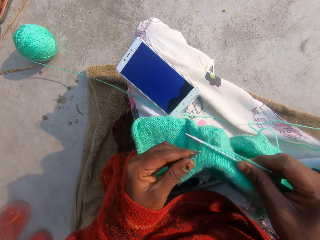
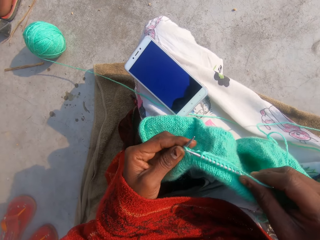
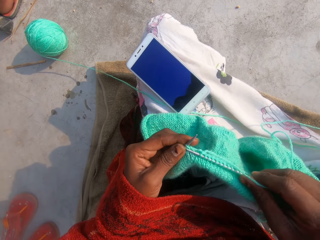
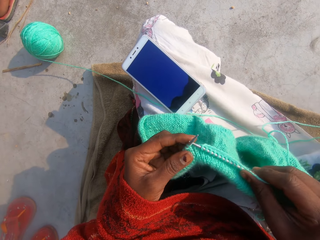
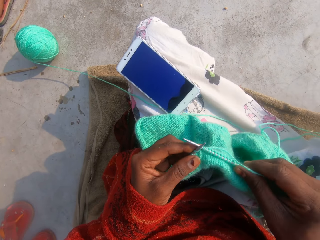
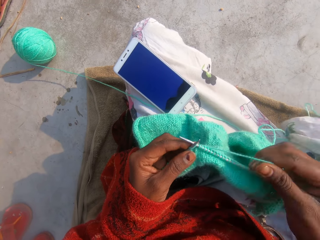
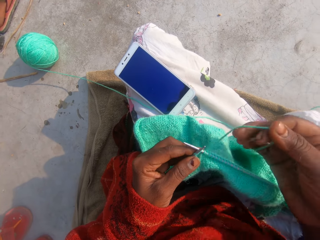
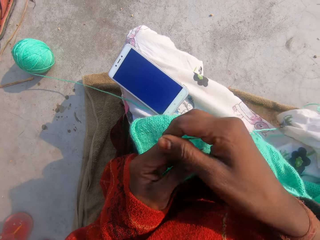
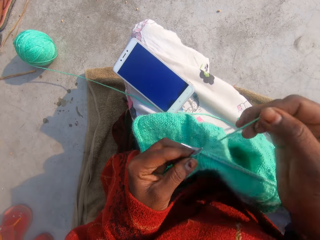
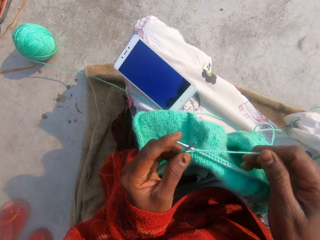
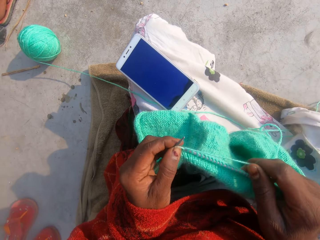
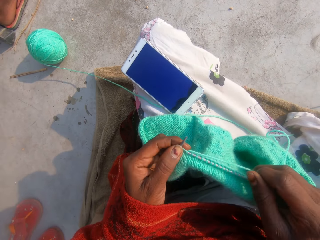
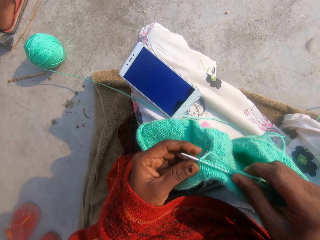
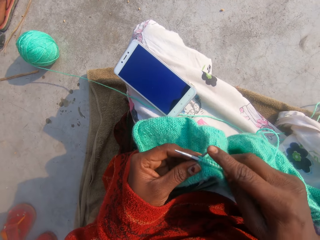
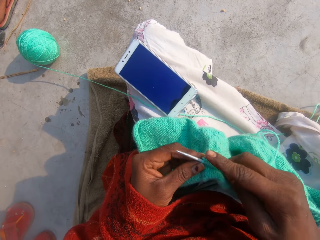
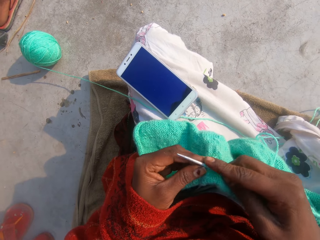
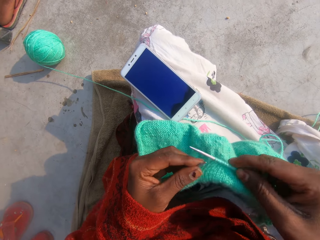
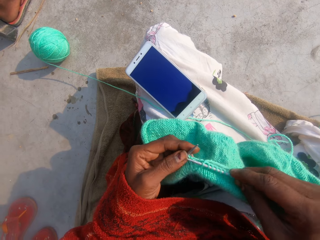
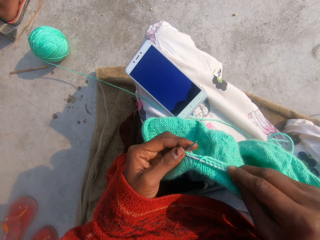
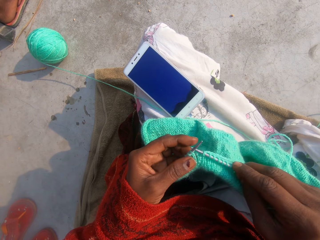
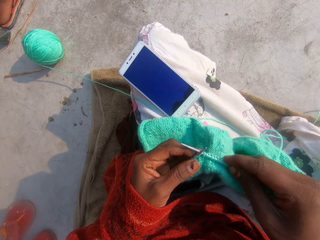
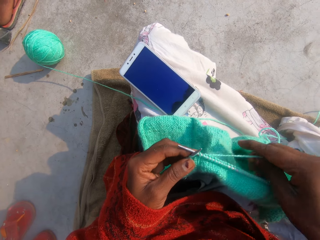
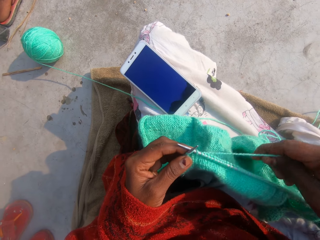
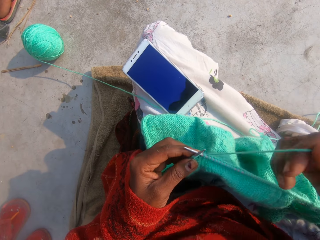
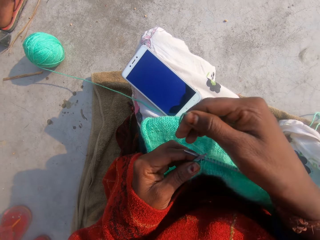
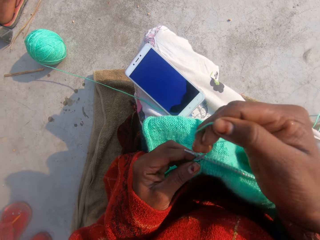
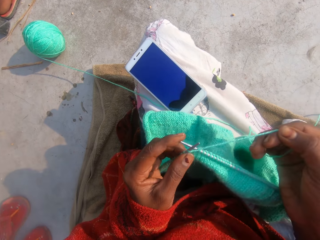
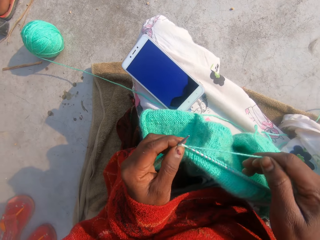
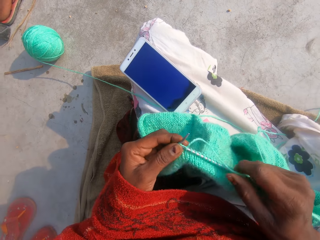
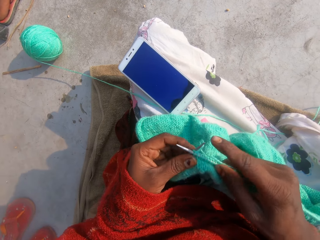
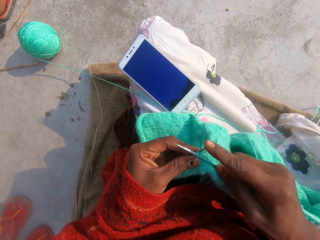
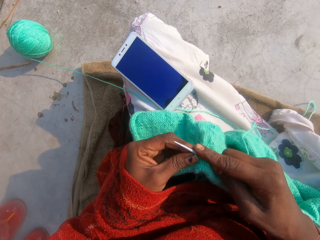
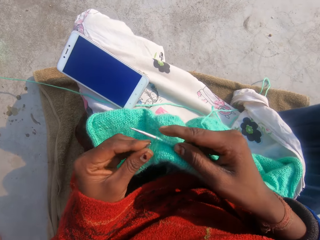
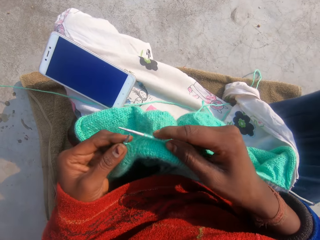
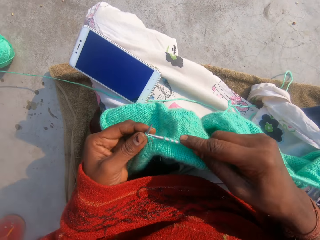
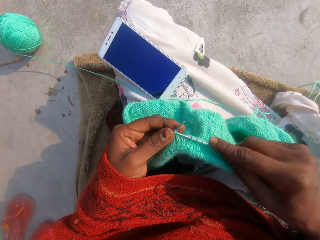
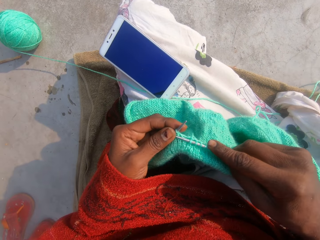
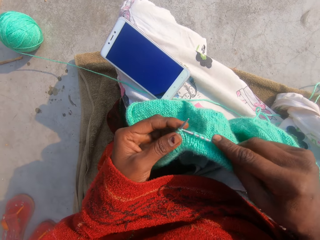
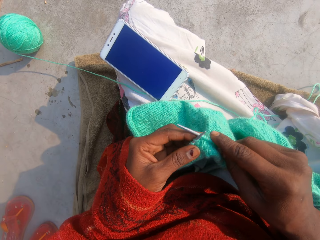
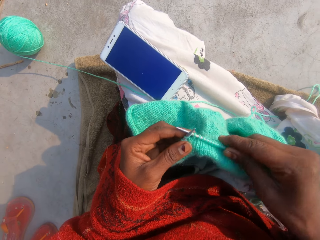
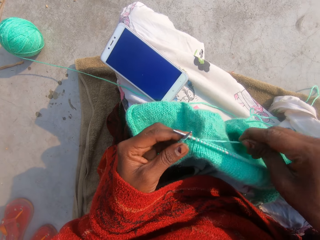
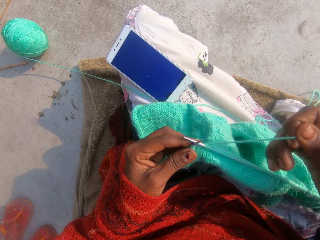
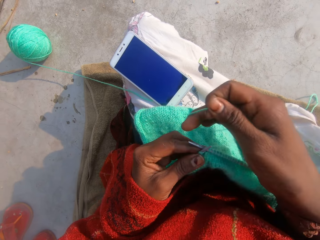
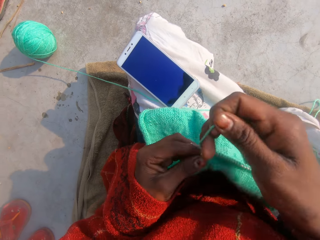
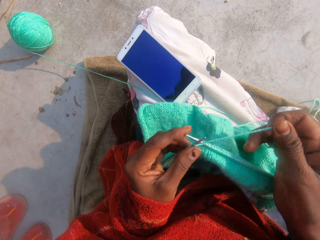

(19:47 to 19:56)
The camera wearer knits the garment. They adjust the thread. They knit the garment. They adjust the thread. They knit the garment. They adjust the thread.

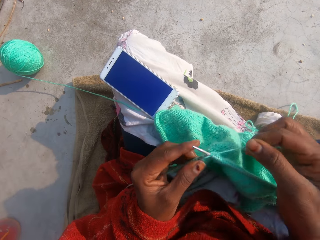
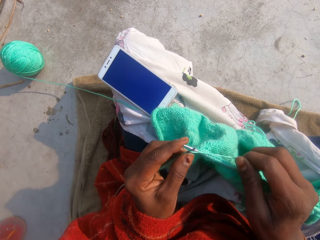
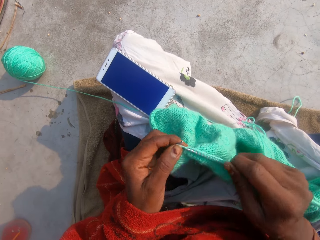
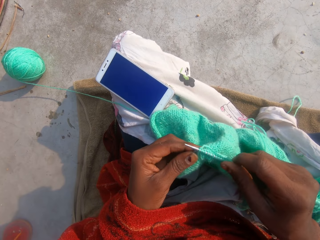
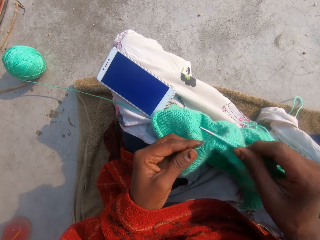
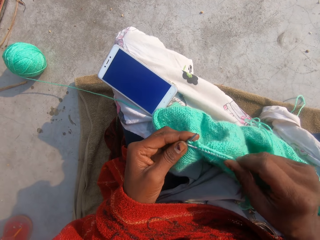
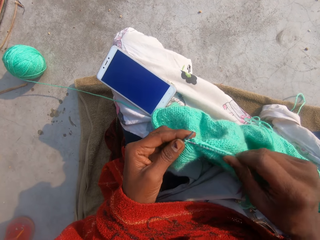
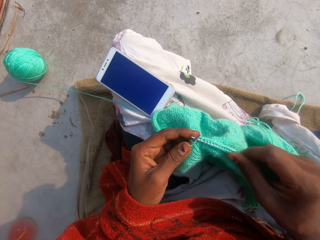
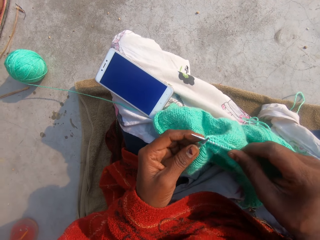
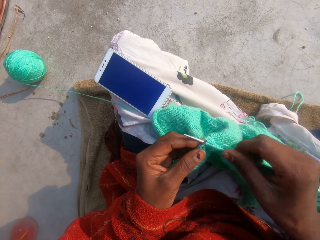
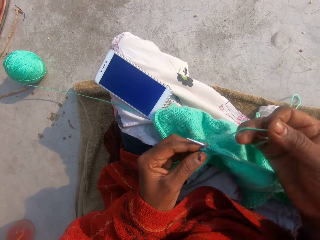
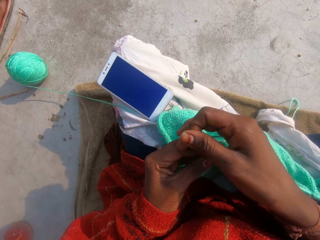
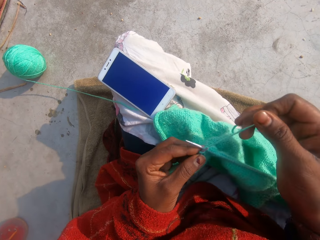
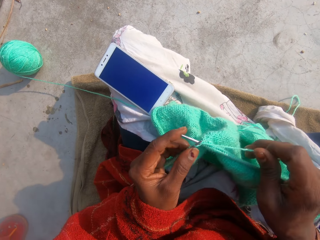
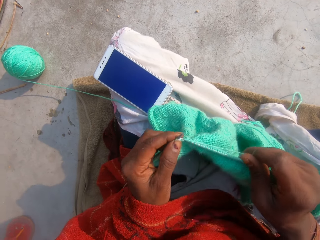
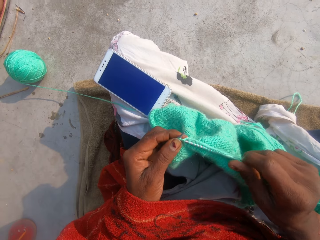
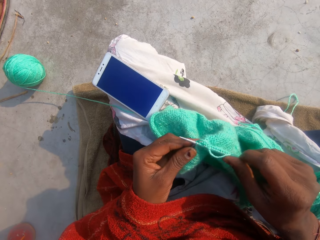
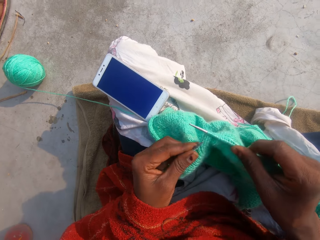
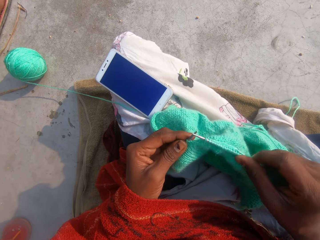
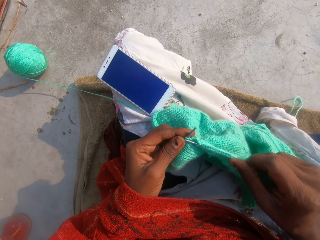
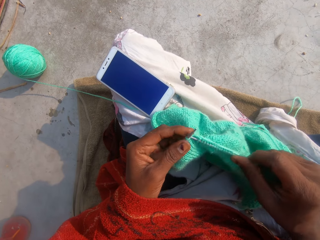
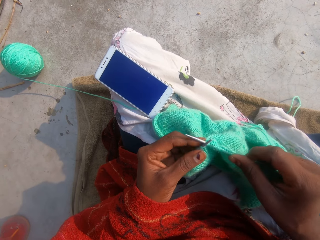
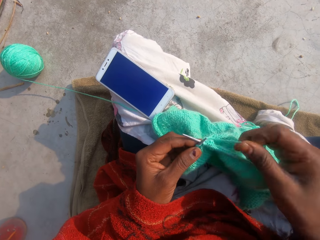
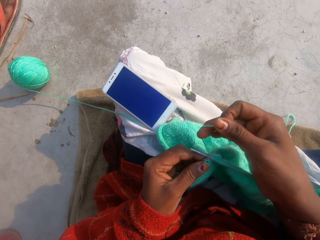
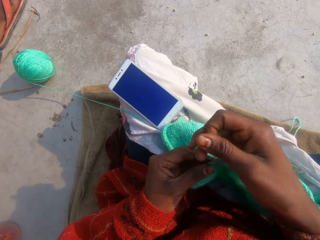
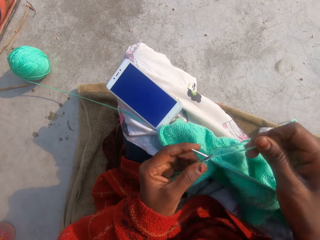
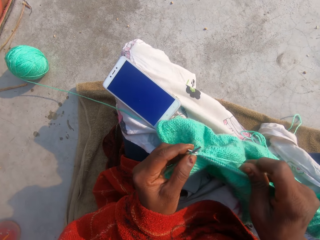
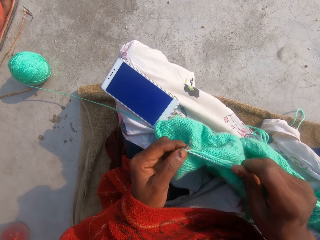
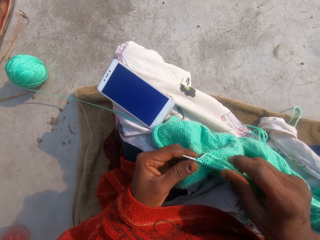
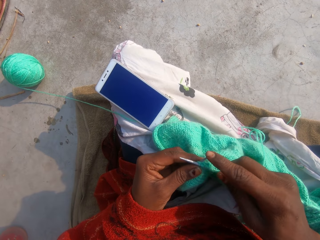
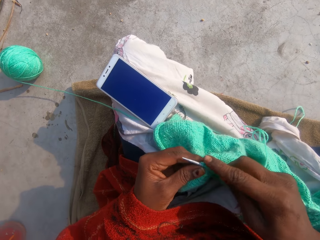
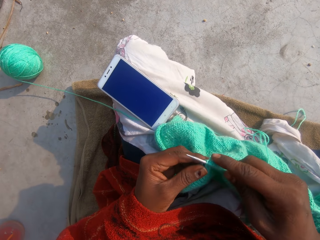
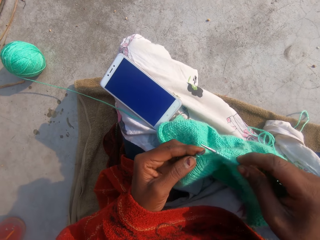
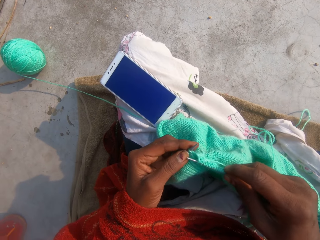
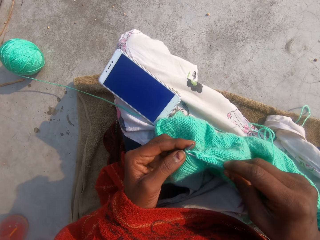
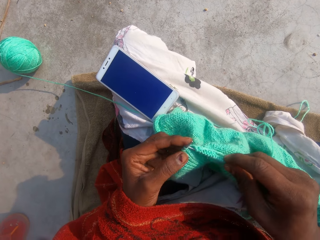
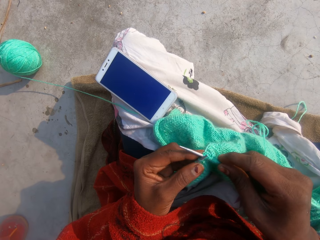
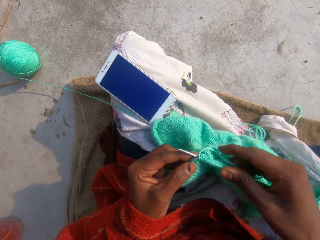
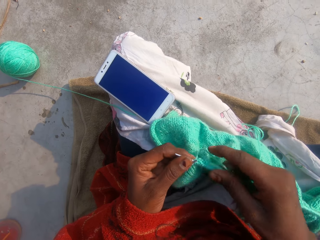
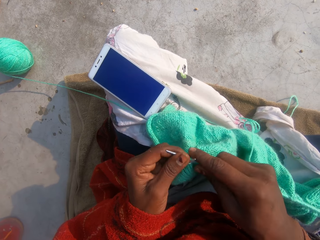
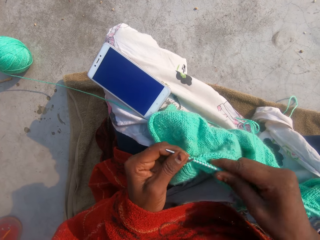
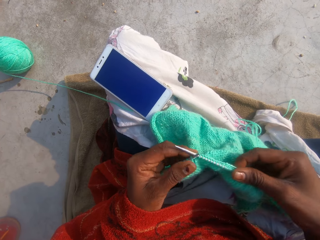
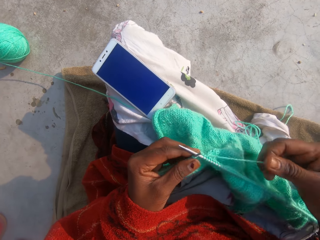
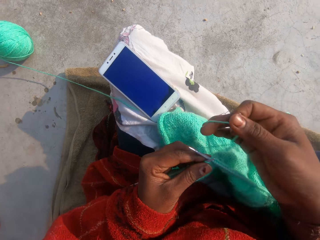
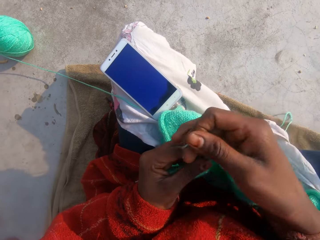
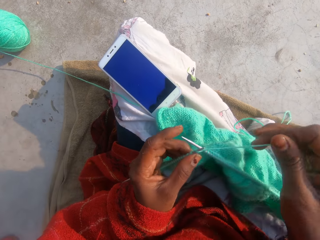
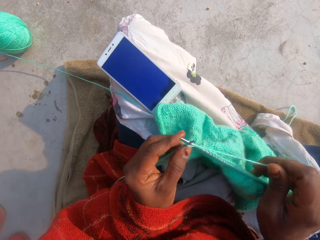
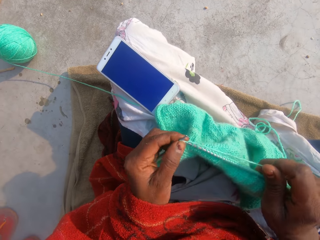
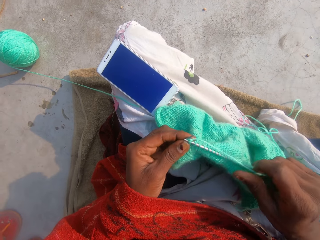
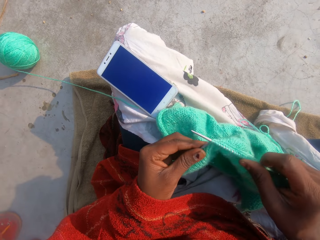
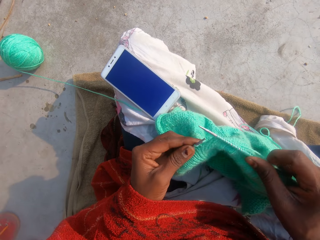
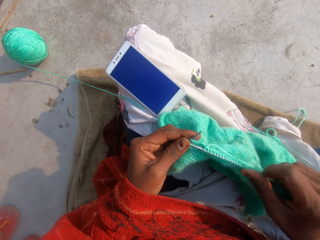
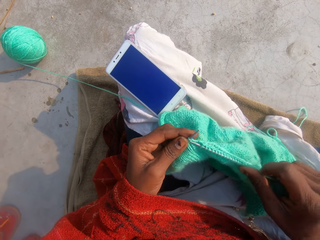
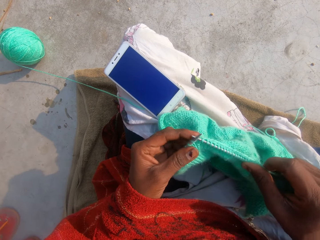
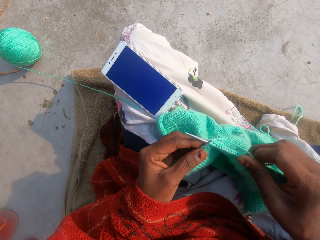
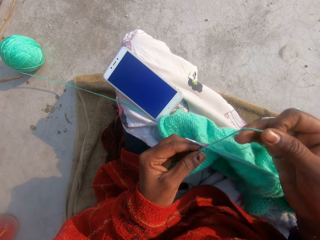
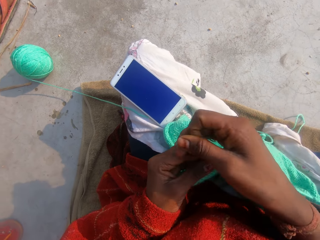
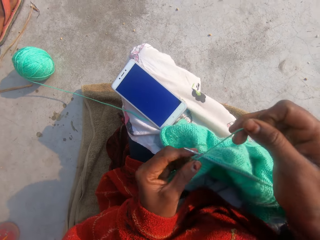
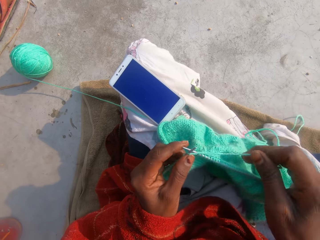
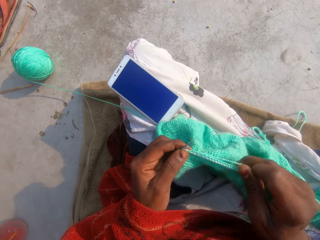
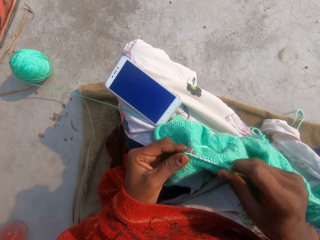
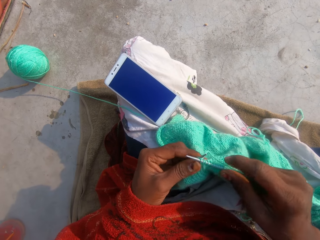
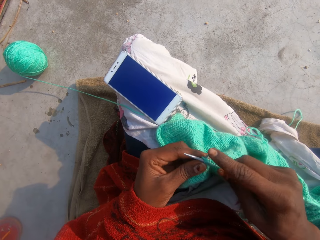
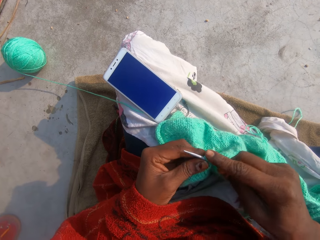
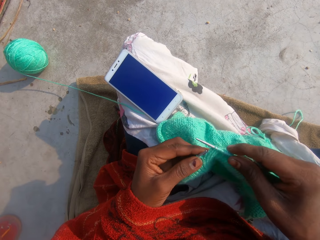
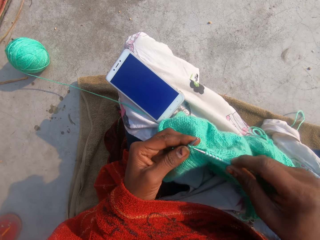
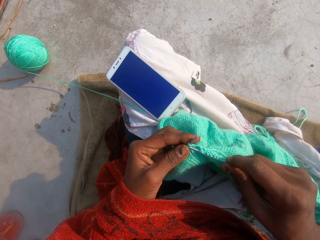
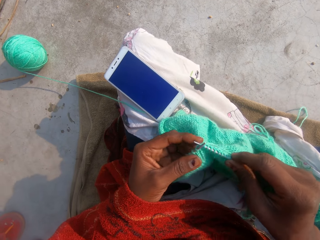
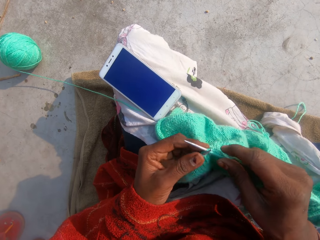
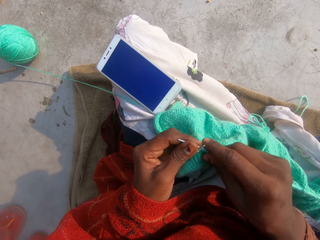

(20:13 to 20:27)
The camera wearer adjusts the thread. They knit the garment. They adjust the thread. They knit the garment. They adjust the thread. They knit the garment. They adjust the thread. They knit the garment. They adjust the thread. They knit the garment.
